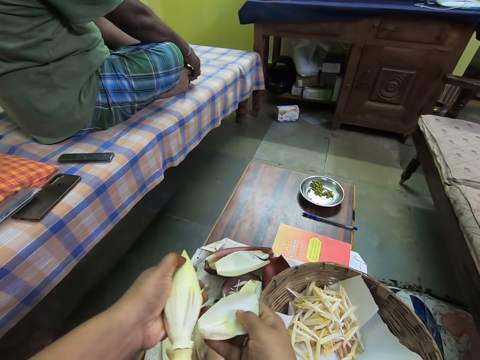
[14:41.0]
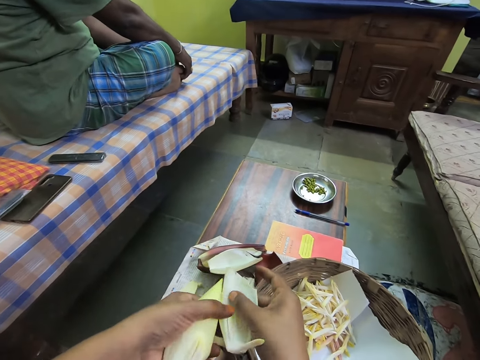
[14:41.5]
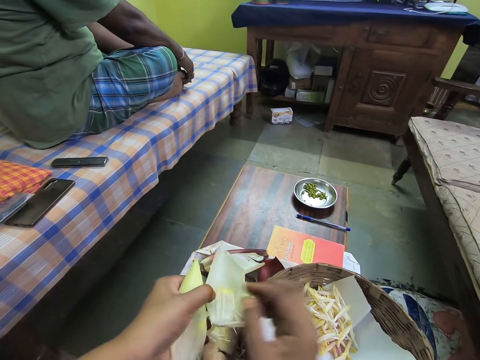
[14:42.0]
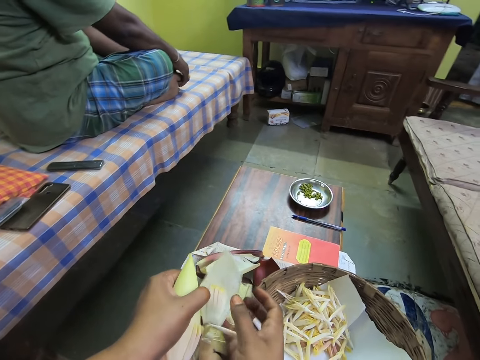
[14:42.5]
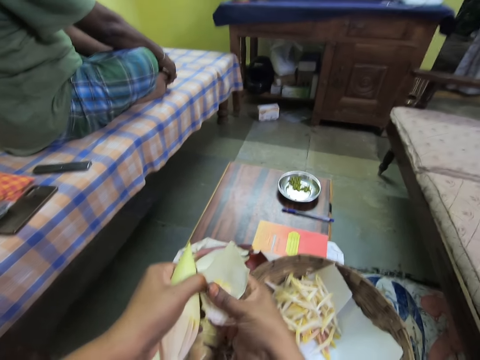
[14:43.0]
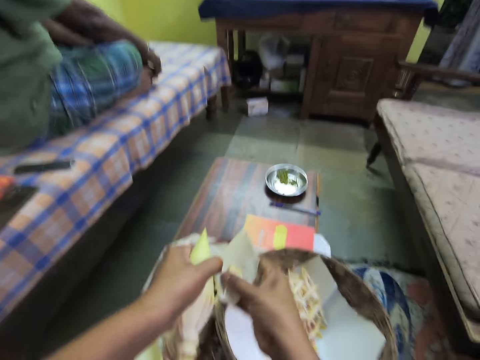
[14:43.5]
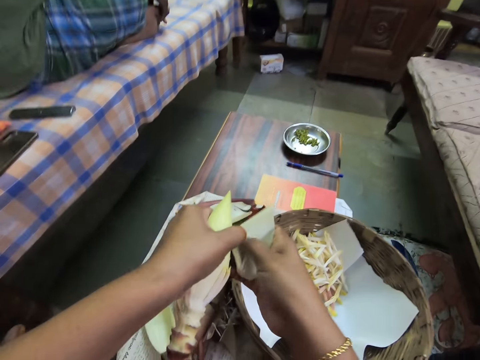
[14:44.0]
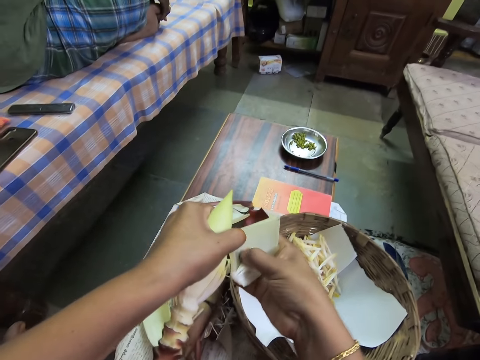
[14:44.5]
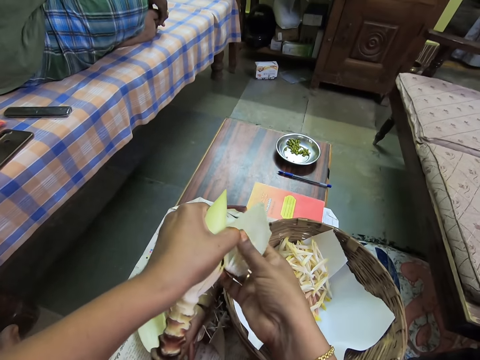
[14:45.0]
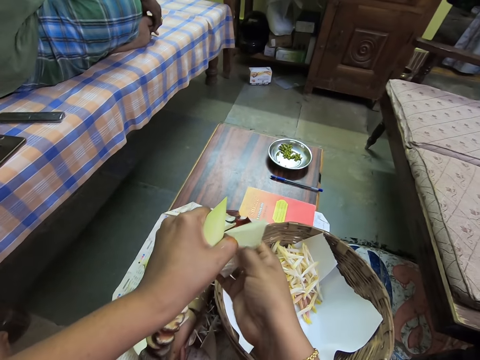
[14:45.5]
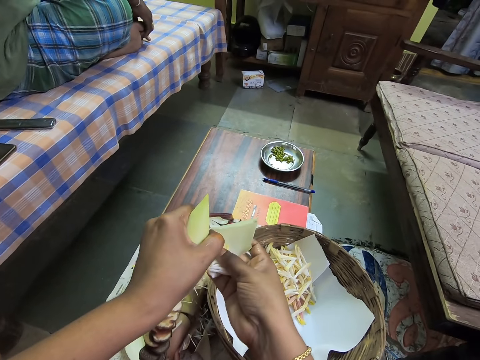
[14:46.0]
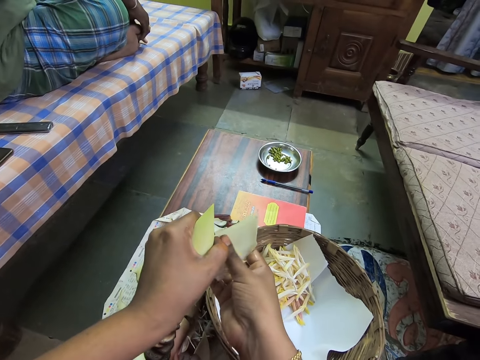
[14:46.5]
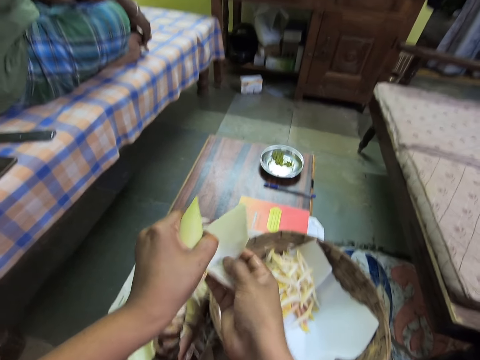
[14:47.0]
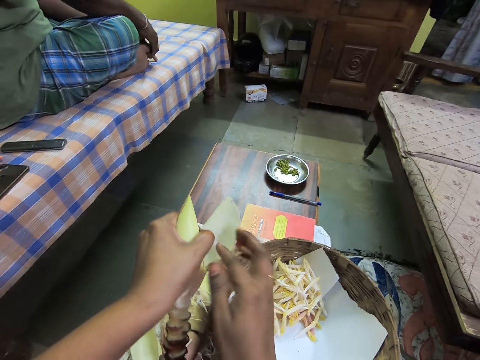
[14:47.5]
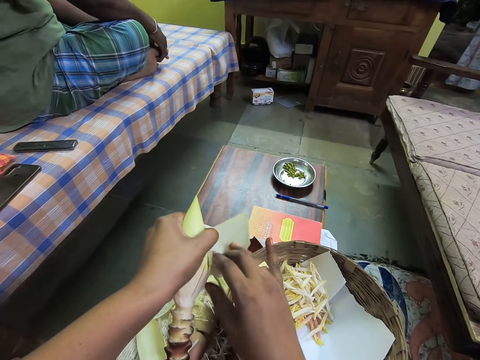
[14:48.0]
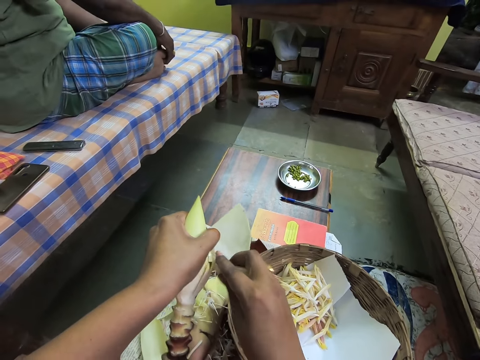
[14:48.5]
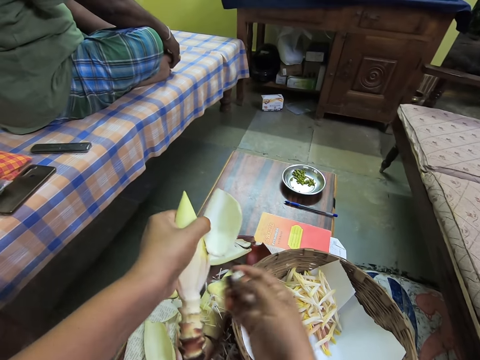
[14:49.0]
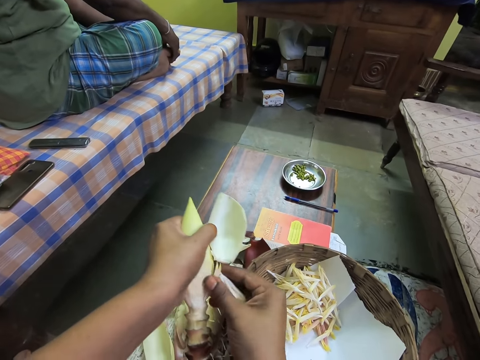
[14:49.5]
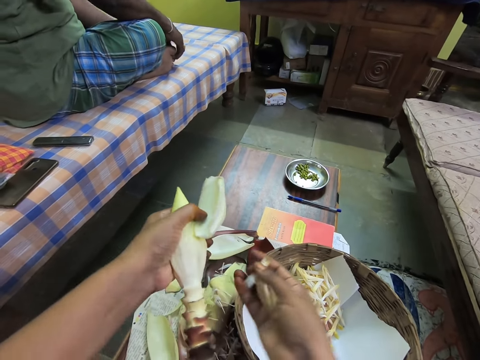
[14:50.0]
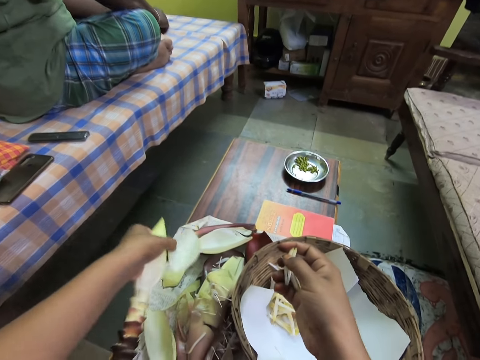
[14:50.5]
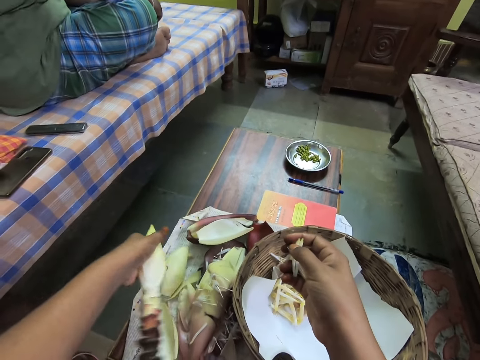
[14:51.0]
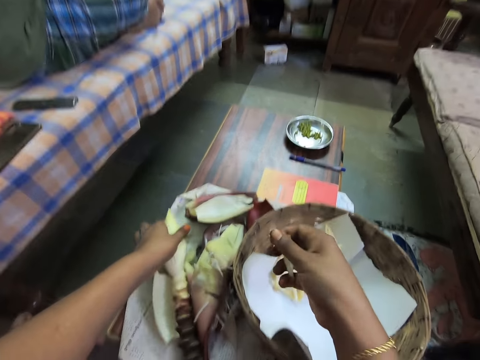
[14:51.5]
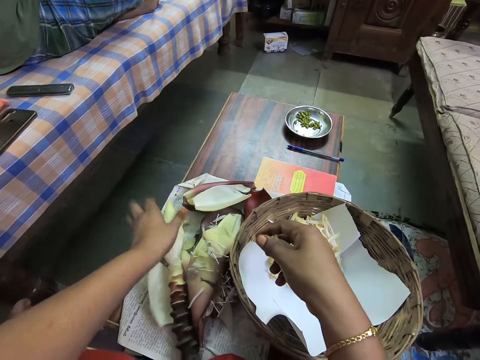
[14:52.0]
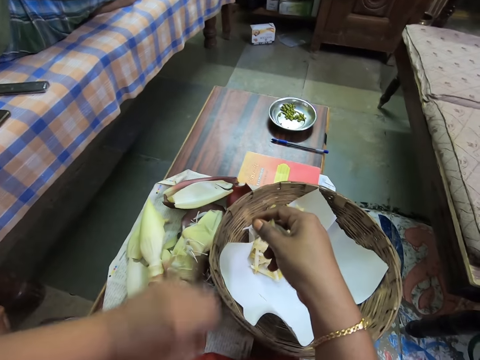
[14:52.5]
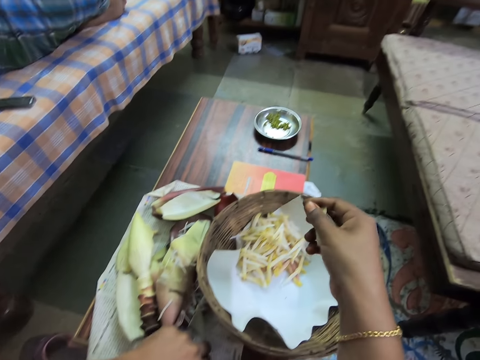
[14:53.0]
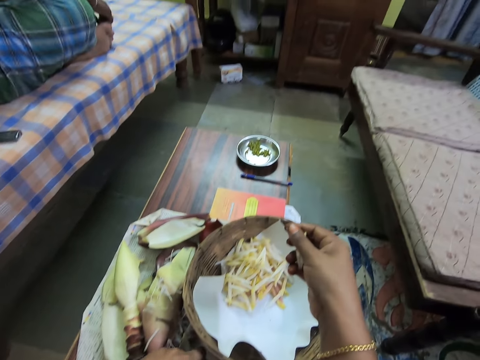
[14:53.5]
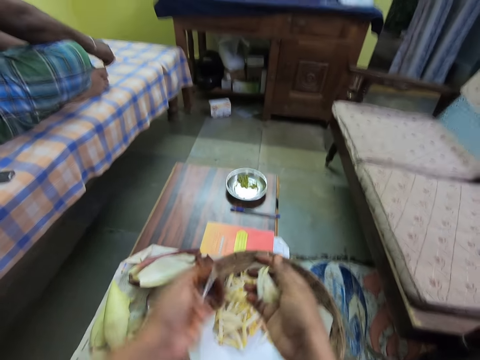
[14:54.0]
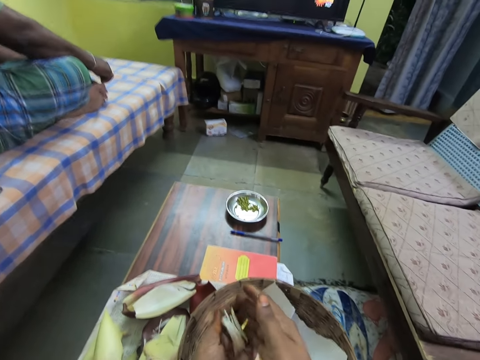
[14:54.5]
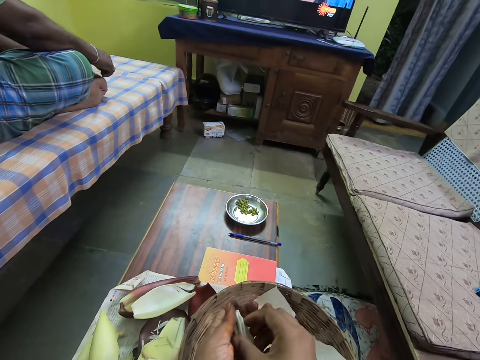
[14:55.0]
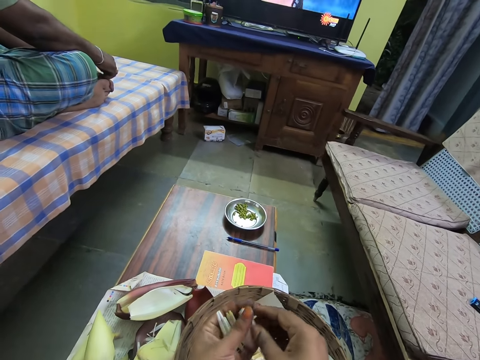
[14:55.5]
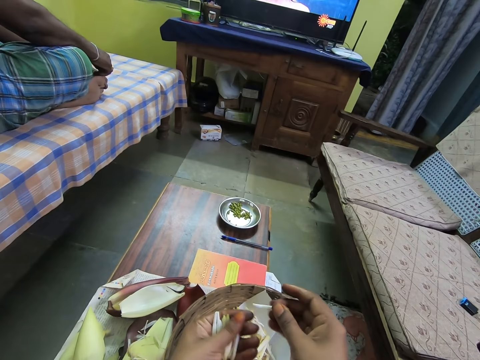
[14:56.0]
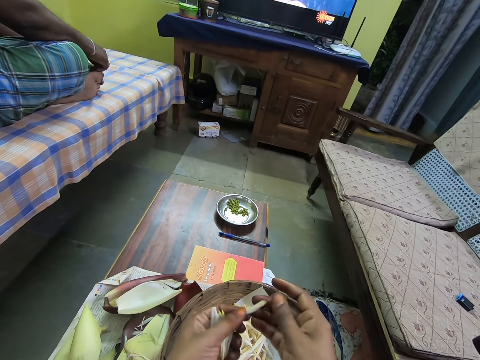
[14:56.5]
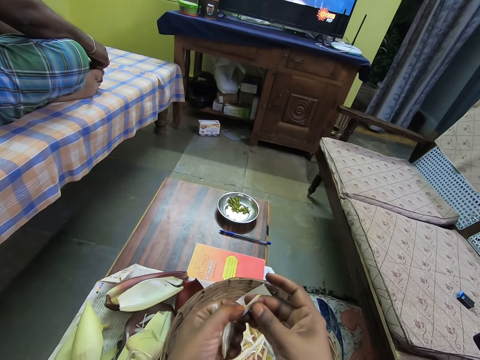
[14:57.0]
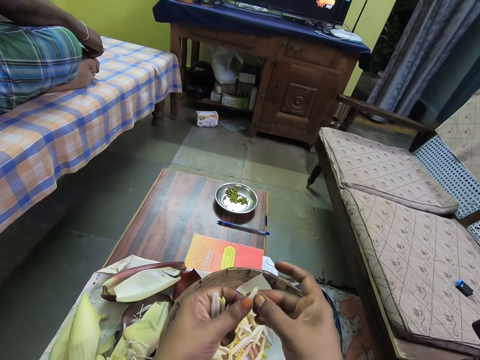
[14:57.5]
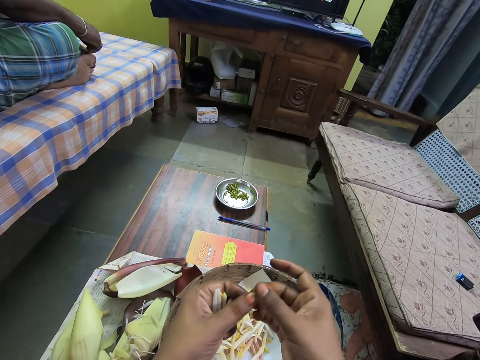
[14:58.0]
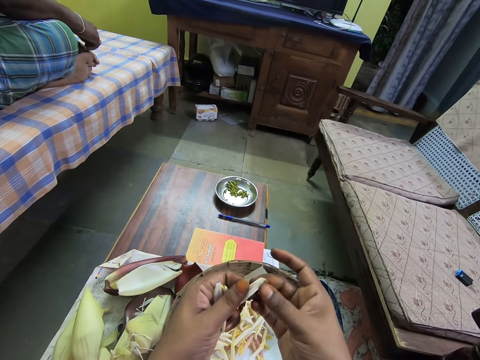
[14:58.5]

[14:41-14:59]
The camera wearer scratches inside of the leaf. She holds some flower bud with her right hand. She interacts with a woman. She drops the flower bud with her left hand. She passes the flower bud from her right hand to her left hand. She picks up a flower bud with her right hand. She scratches inside of the banana petals. She peels the flower bud with both hands.

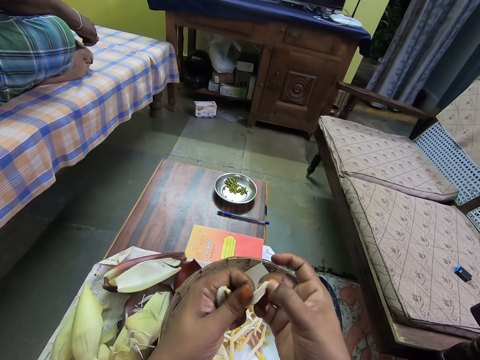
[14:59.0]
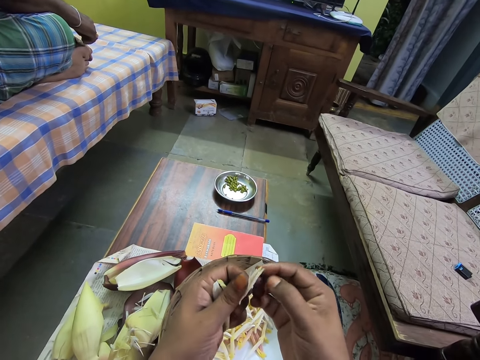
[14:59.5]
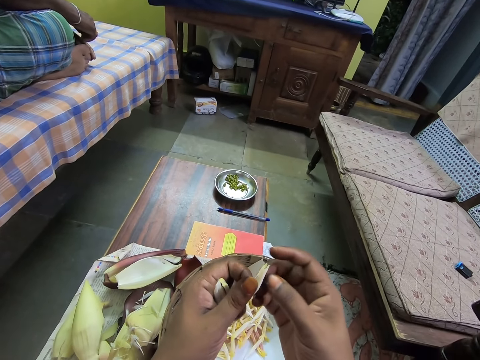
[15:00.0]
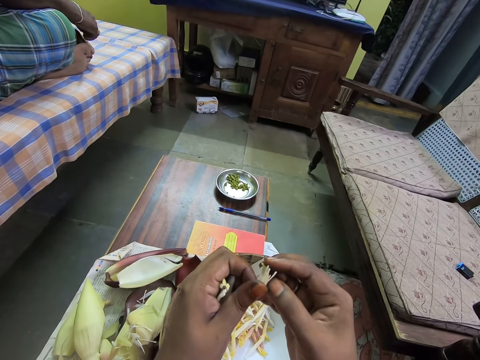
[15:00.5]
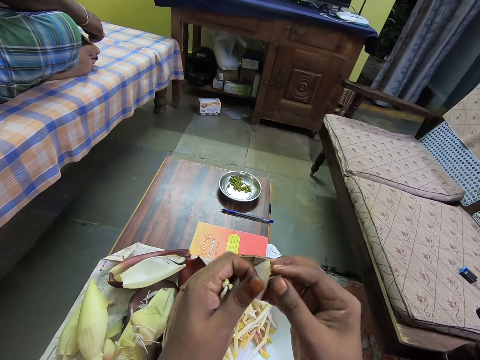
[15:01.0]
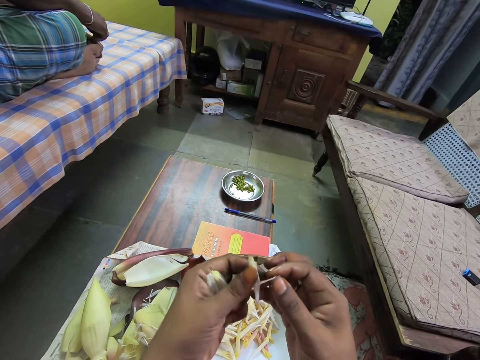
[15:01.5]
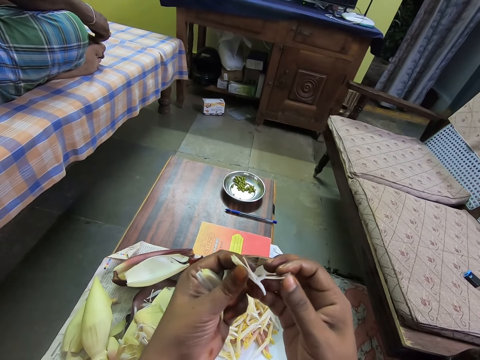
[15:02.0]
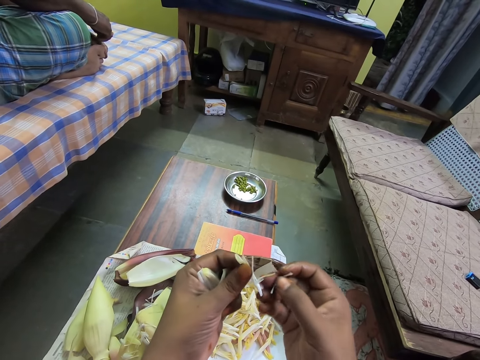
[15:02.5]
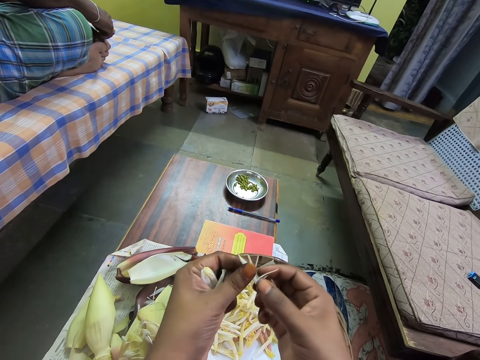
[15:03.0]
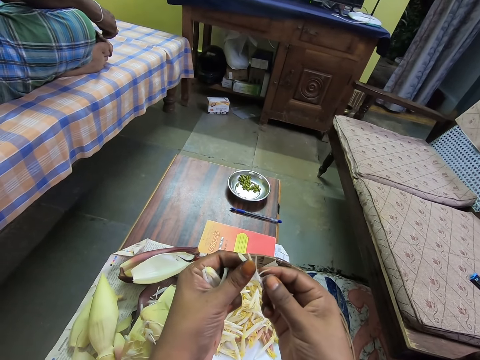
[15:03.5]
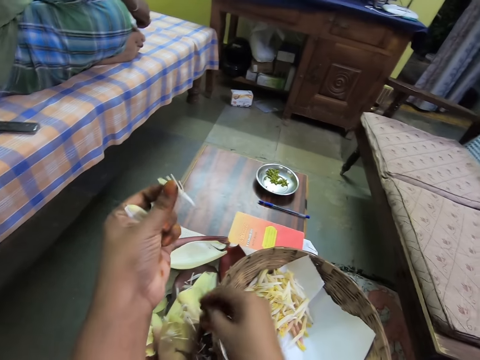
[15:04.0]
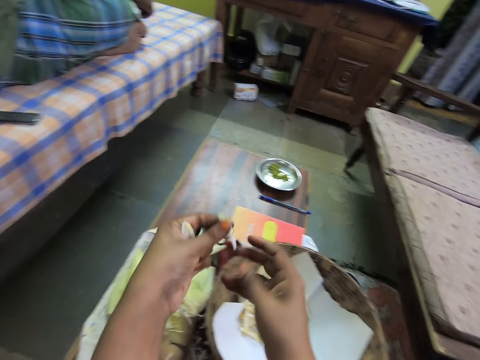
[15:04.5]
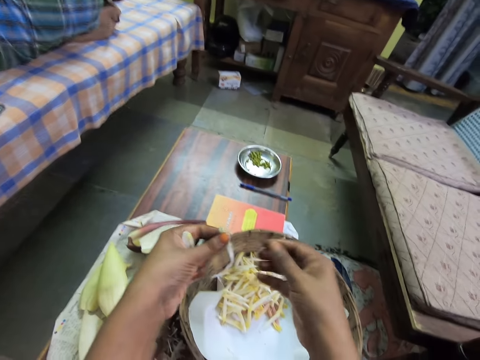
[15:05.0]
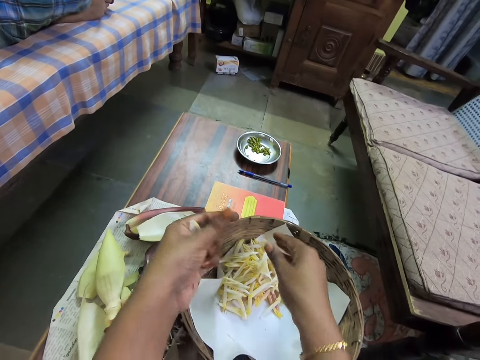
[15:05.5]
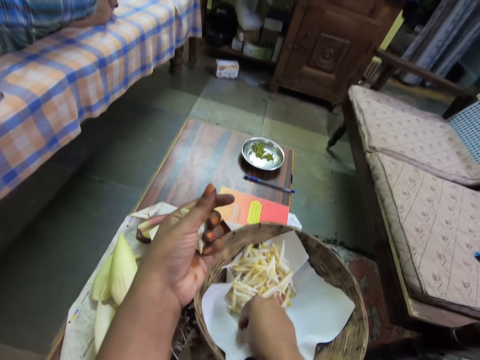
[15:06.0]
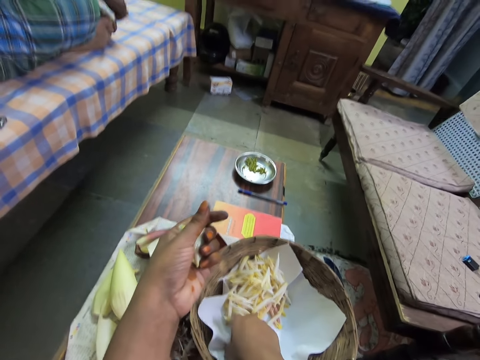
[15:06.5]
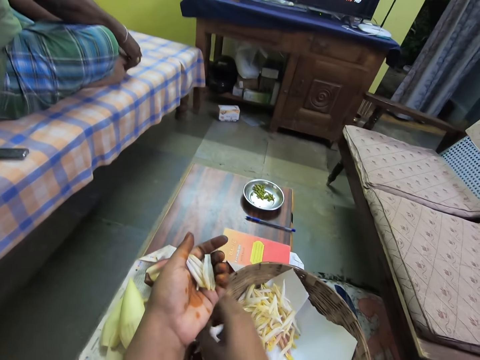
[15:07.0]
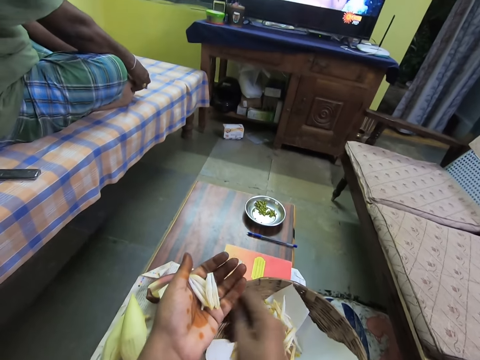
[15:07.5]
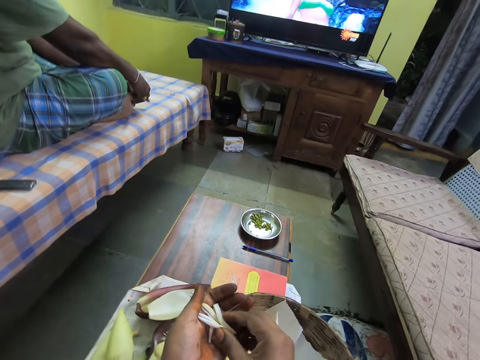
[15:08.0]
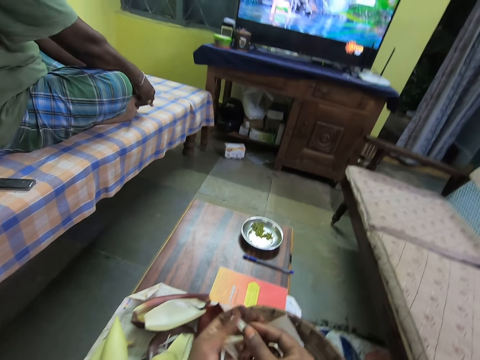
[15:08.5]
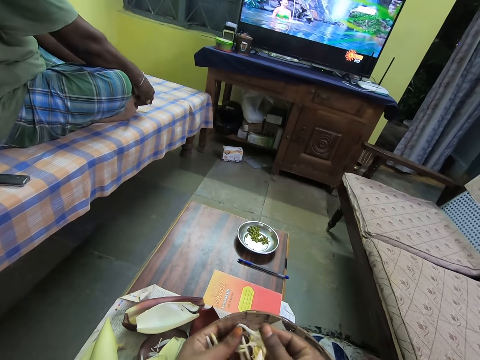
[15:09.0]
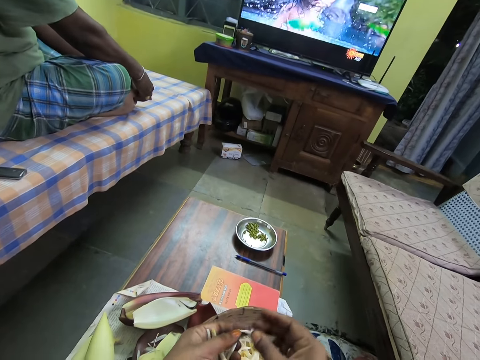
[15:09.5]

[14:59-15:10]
The camera wearer peels the banana petals with his right hand. They drop a filament or the banana petals on the table with her right hand. They drop the flower bud in the basket with her right hand. They laugh. They pick up a flower bud with her right hand. They scratch inside of the banana petals.
